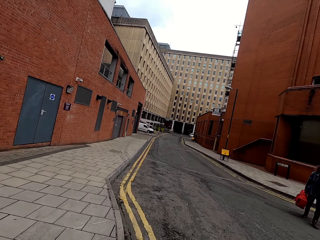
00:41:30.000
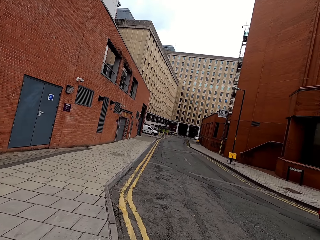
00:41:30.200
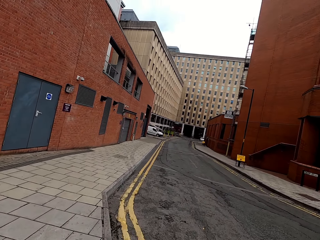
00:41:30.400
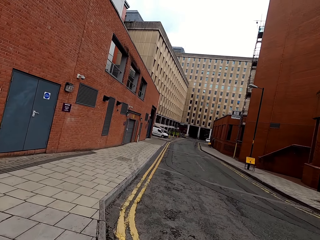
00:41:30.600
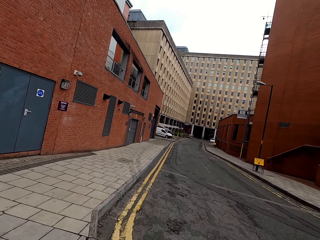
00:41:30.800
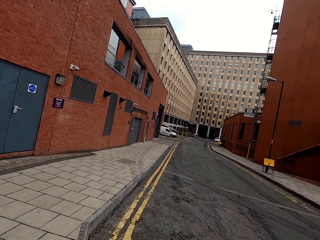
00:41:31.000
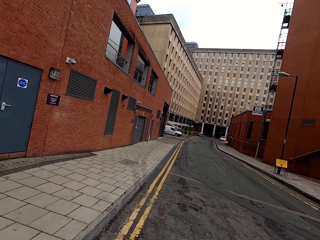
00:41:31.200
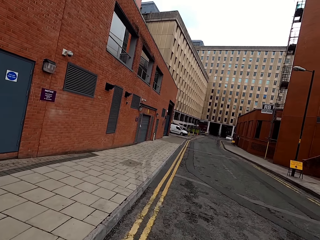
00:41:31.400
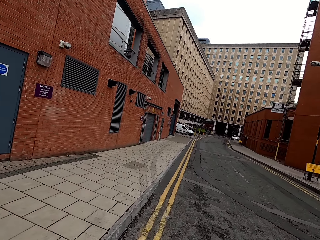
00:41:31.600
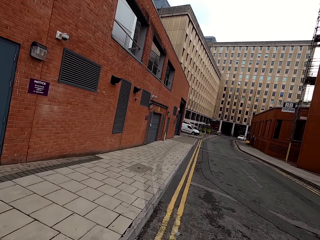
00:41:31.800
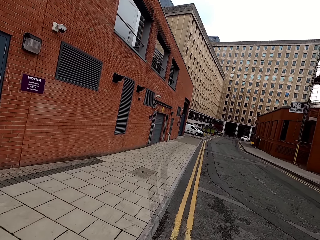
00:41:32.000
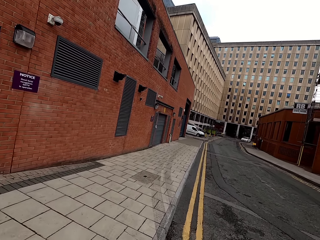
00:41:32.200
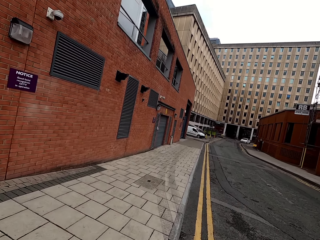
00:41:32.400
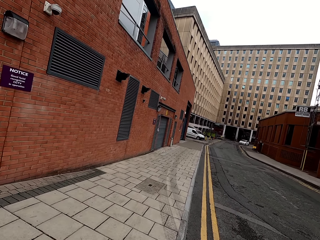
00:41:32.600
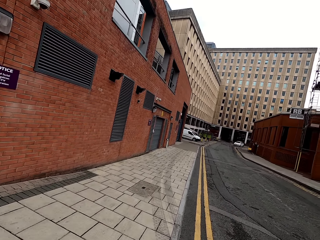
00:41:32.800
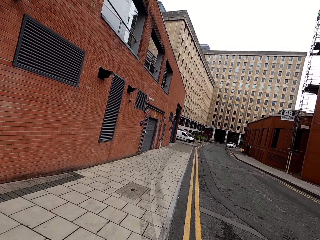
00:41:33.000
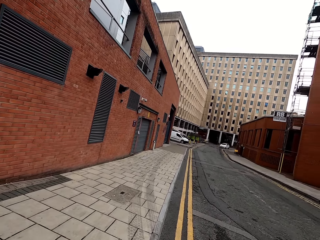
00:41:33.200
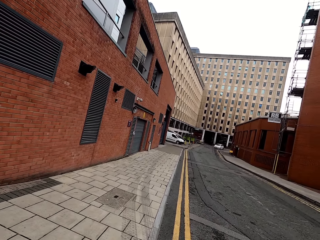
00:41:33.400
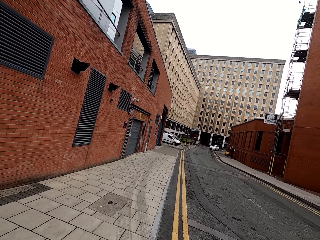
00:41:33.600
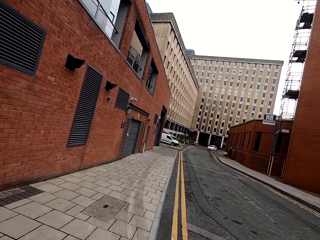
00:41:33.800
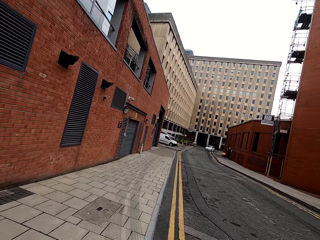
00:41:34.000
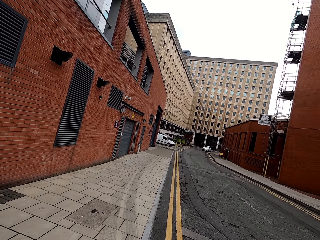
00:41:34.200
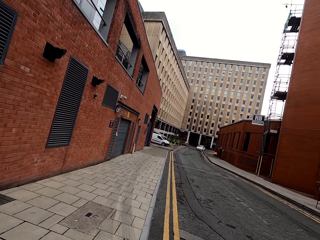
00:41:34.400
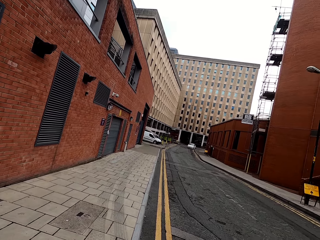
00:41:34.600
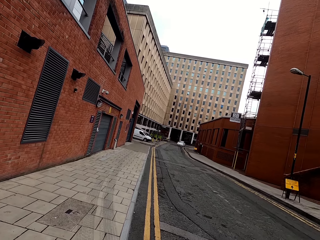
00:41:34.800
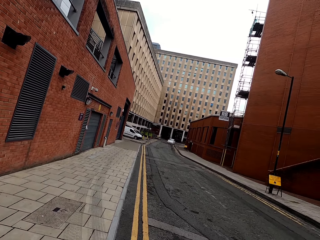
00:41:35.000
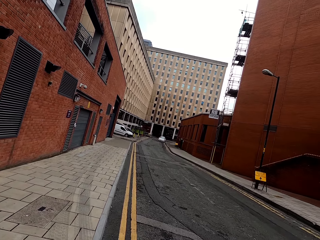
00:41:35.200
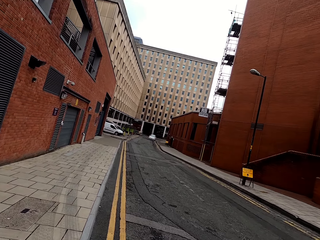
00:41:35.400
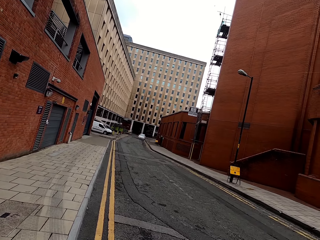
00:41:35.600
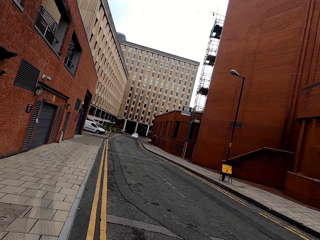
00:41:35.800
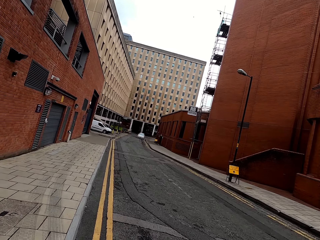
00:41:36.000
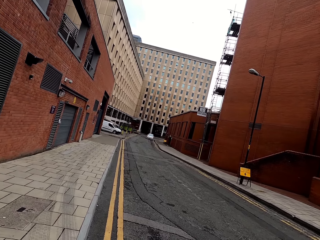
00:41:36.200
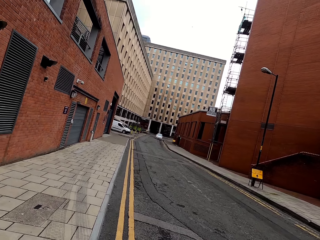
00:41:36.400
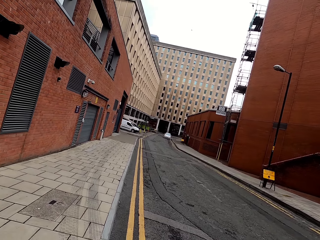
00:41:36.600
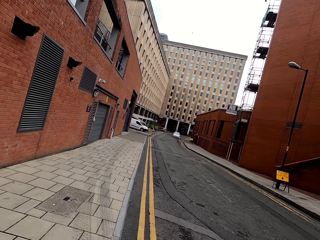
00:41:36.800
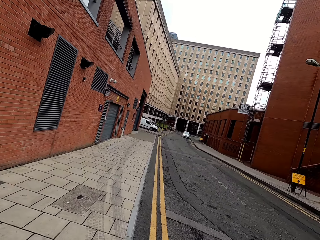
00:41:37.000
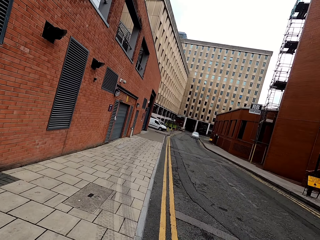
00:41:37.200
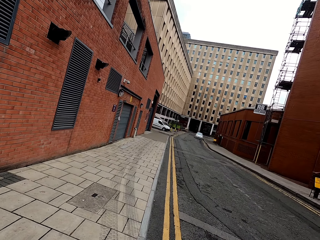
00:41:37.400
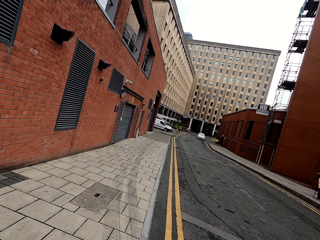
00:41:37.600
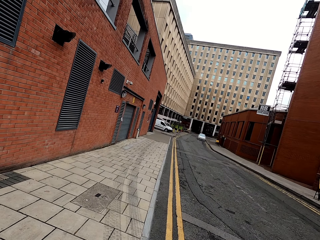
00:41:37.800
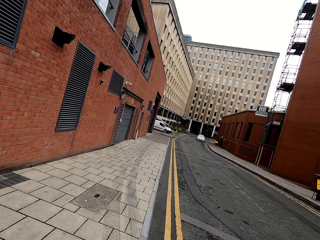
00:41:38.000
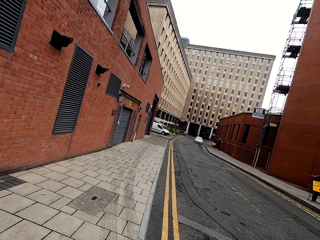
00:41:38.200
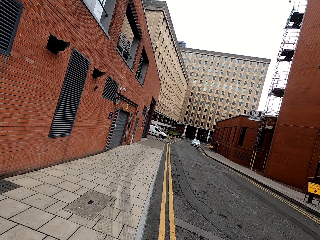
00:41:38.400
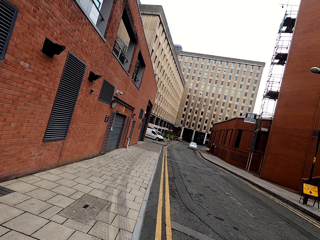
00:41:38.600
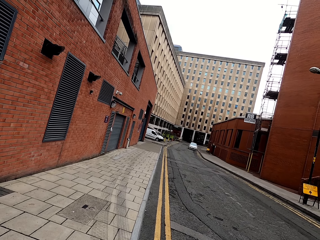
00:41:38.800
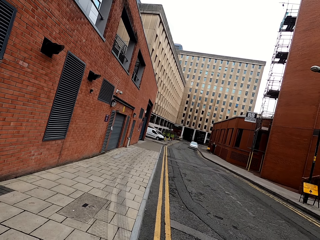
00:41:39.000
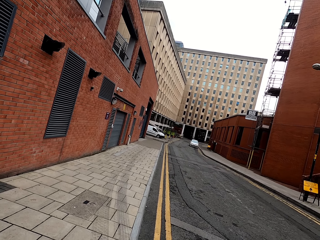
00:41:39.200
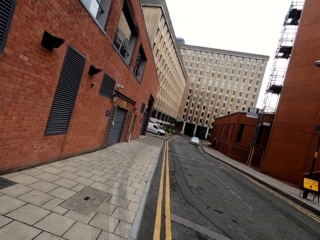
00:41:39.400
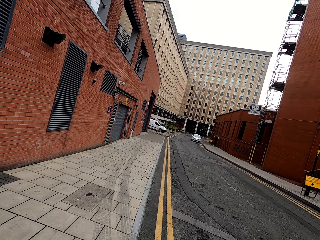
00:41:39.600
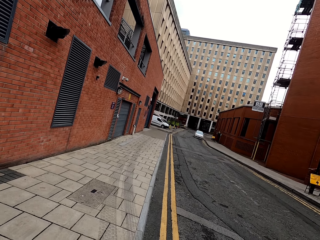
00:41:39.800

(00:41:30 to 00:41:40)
The camera wearer stops the bicycle.

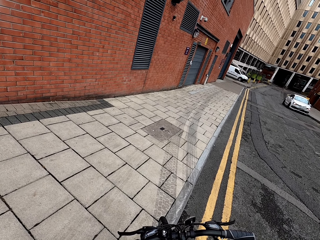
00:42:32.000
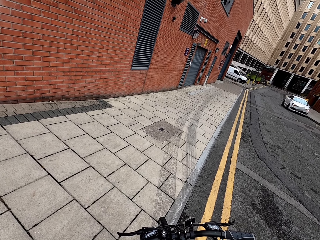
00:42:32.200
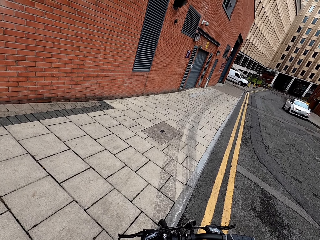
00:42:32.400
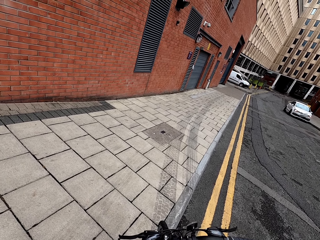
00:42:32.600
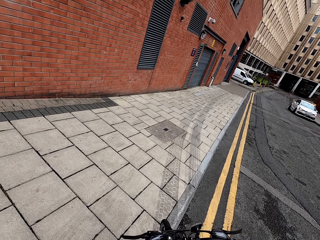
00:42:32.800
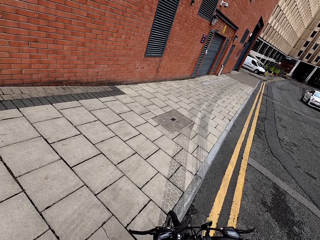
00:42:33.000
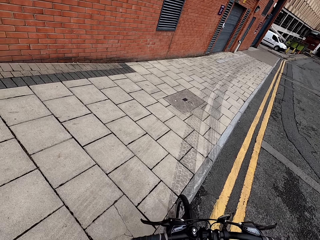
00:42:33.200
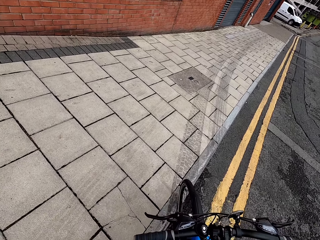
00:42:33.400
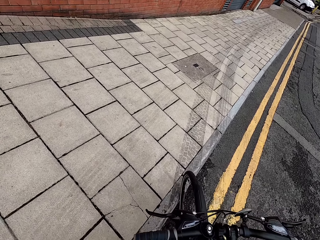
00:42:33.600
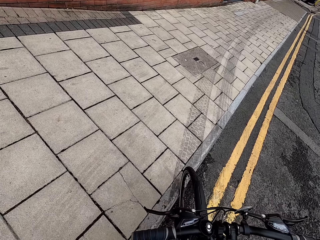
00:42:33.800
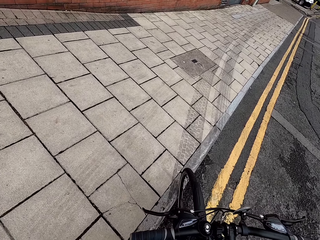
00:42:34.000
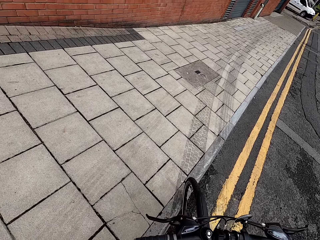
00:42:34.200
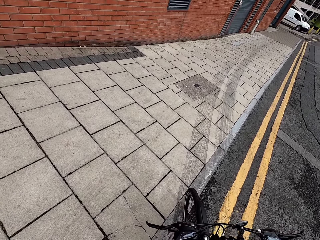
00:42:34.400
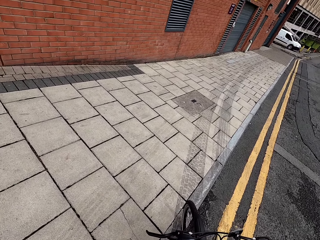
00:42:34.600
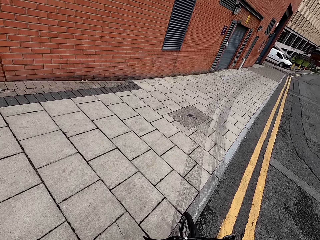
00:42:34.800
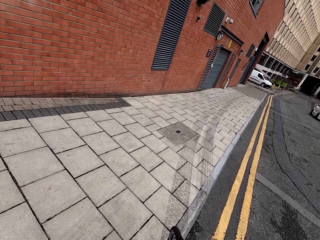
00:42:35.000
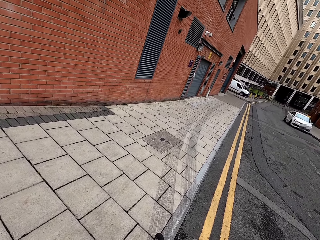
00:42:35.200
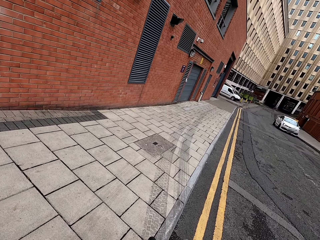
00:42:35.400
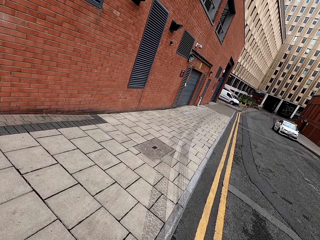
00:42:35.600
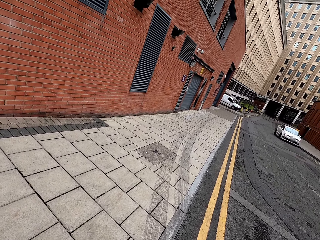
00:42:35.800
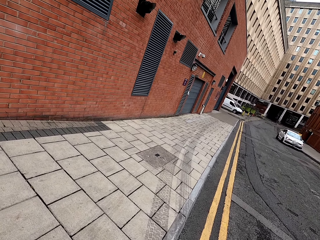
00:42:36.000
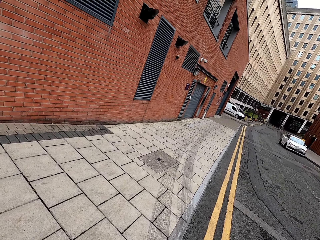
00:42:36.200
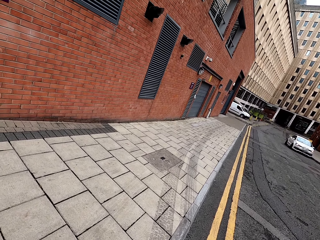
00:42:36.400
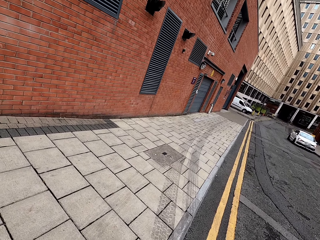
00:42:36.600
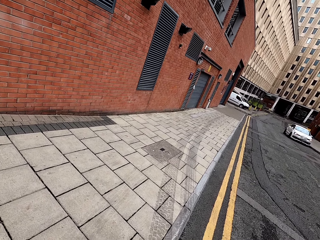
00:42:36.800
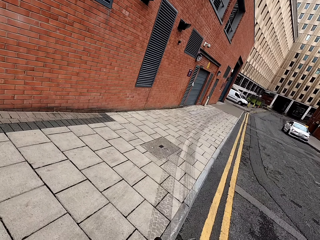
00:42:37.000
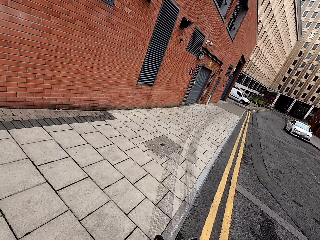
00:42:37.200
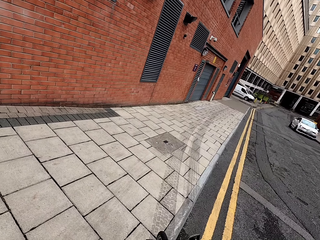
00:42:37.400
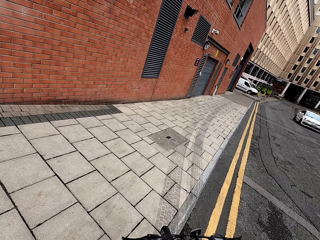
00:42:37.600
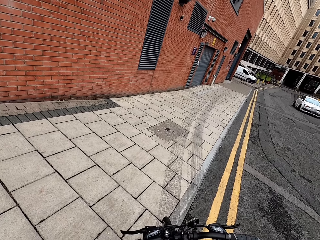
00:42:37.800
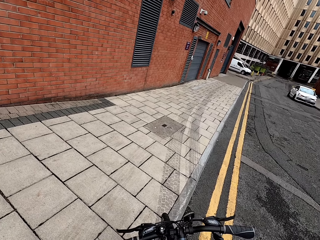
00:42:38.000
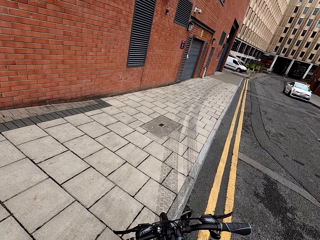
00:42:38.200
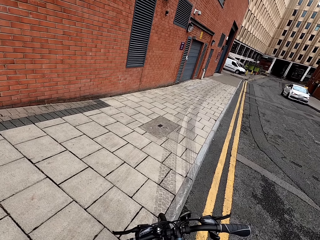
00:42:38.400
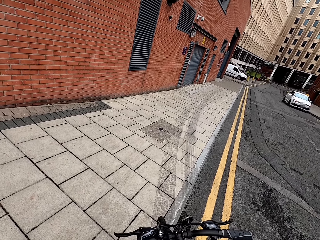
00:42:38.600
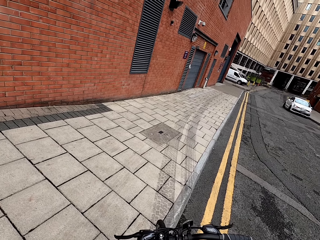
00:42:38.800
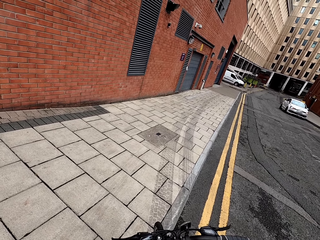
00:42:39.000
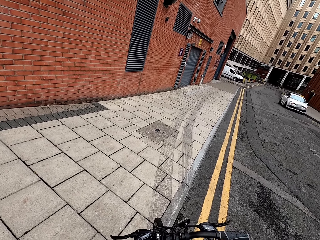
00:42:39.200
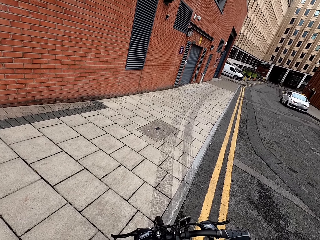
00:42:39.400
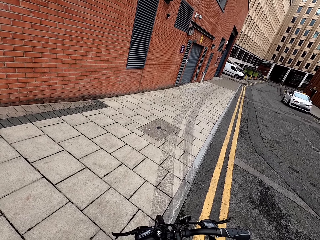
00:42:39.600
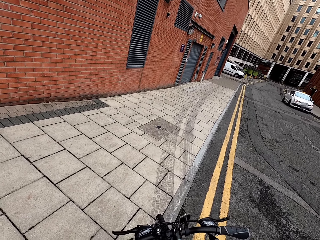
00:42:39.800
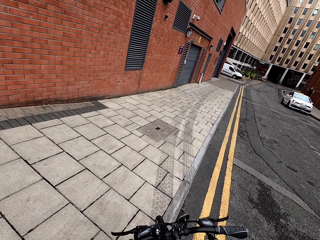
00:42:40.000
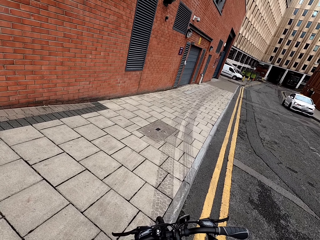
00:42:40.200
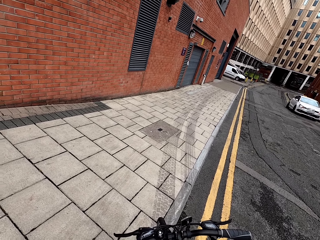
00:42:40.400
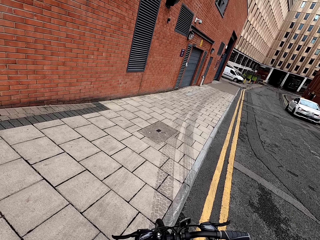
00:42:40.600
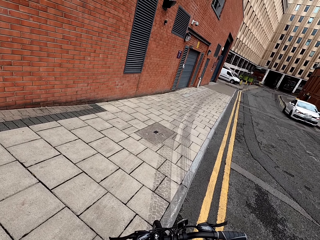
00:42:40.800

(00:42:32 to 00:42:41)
The camera wearer looks at the bike. They look around.

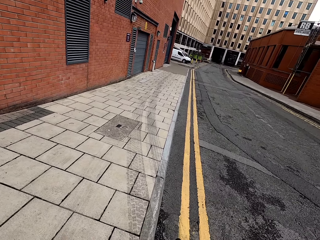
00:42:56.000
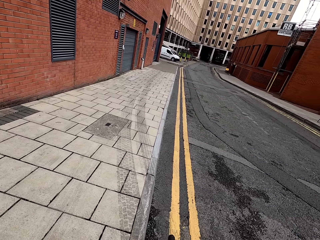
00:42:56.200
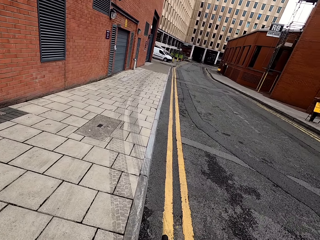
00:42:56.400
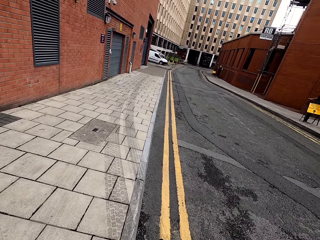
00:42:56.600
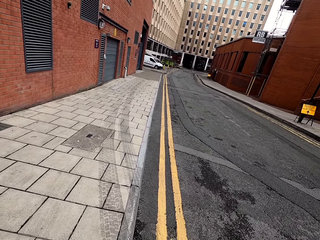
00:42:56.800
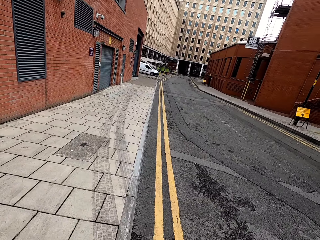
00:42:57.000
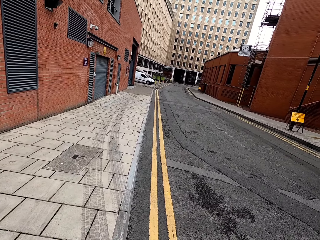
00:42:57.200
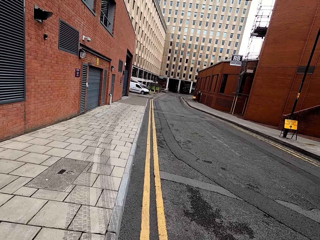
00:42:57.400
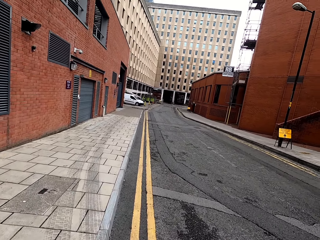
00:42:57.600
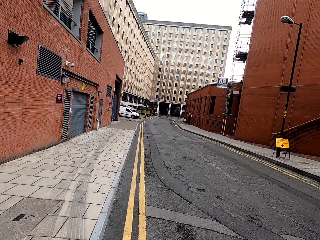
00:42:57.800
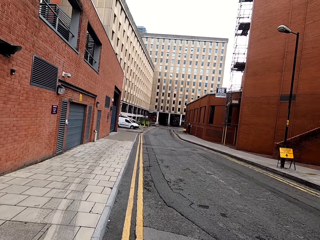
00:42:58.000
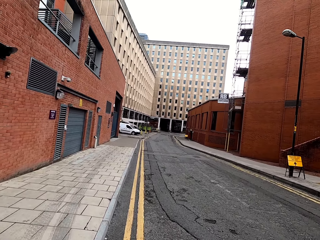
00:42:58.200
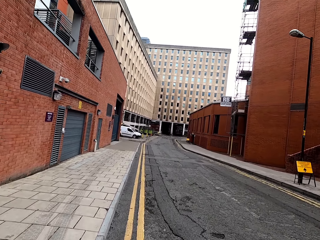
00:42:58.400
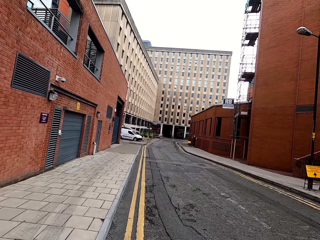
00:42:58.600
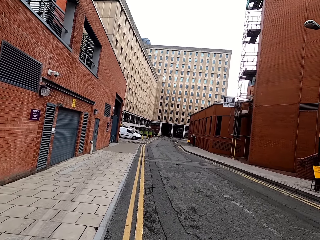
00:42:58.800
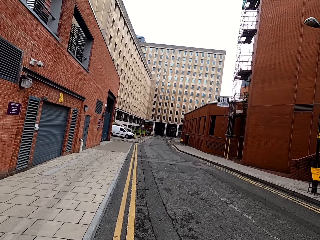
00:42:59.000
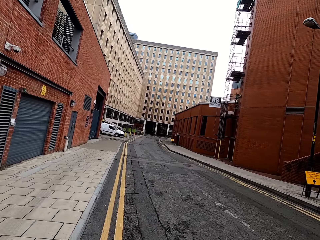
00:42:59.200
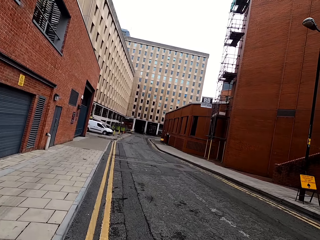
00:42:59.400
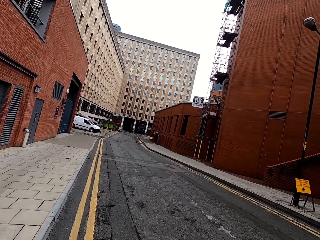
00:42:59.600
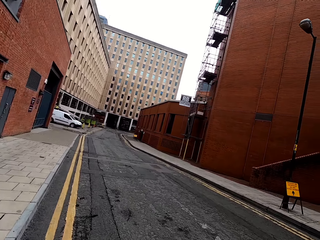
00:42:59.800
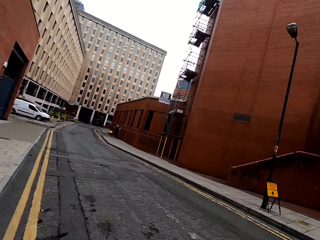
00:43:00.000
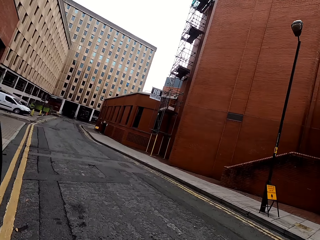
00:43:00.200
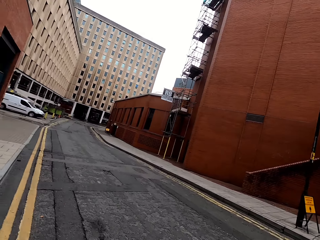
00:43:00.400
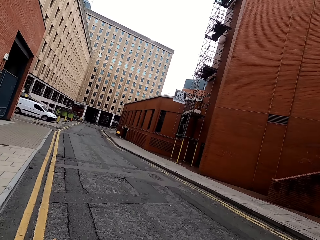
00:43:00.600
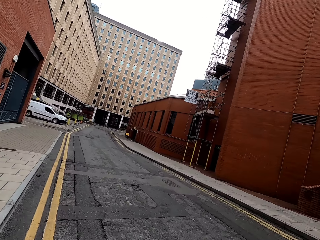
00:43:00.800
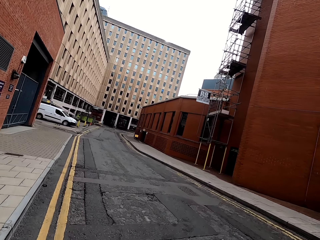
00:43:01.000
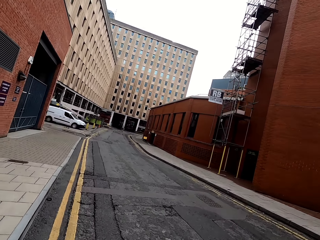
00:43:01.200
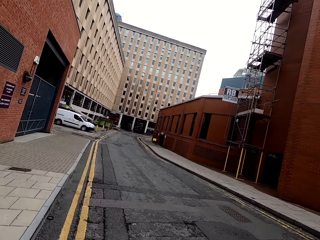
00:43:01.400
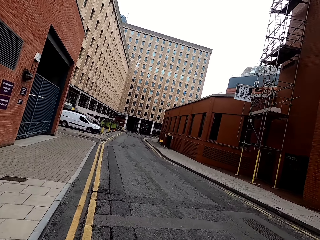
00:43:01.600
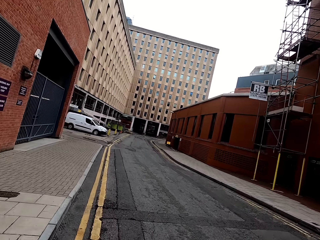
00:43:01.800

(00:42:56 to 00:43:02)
The camera wearer rides the bike on the road.
